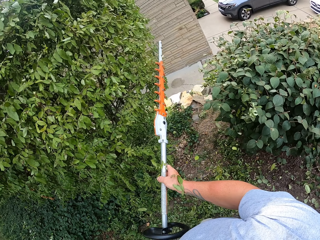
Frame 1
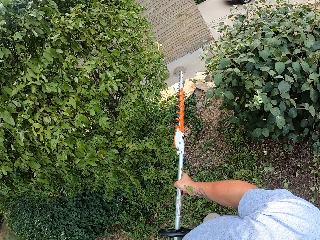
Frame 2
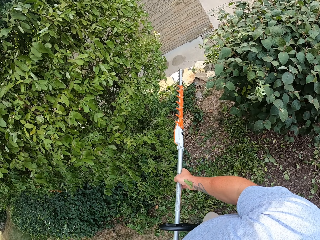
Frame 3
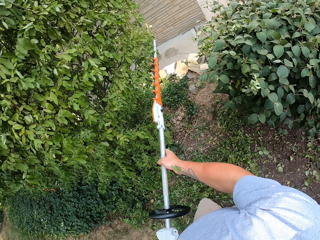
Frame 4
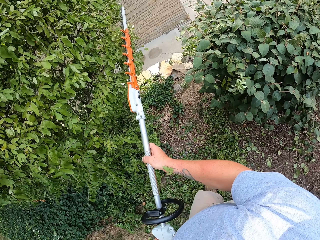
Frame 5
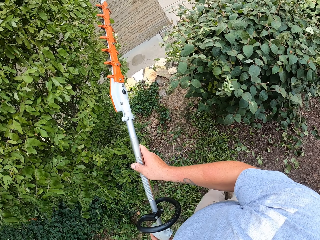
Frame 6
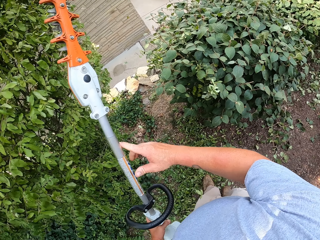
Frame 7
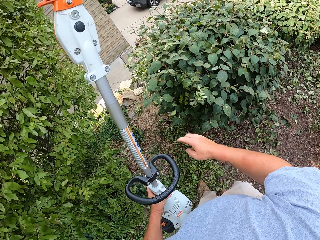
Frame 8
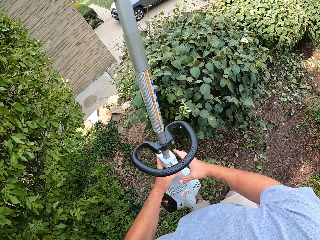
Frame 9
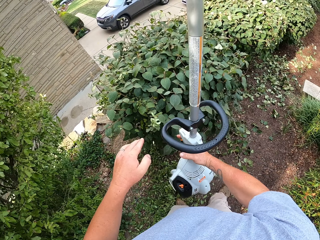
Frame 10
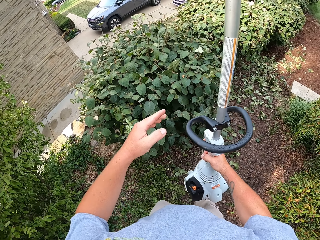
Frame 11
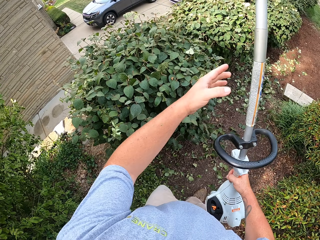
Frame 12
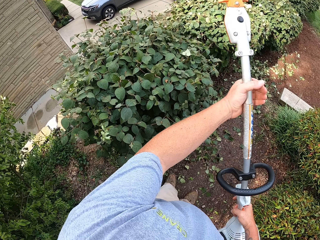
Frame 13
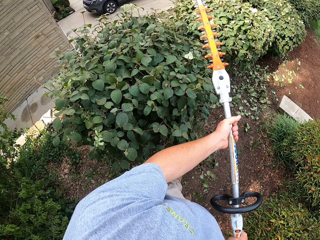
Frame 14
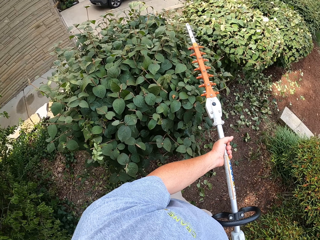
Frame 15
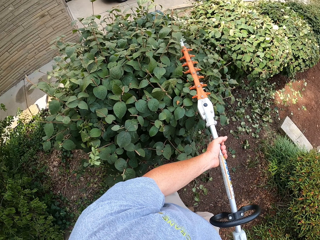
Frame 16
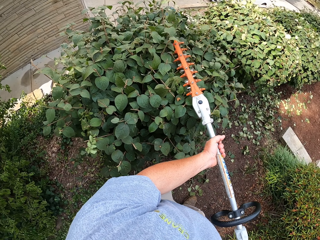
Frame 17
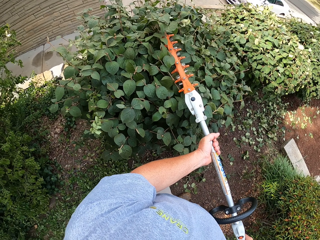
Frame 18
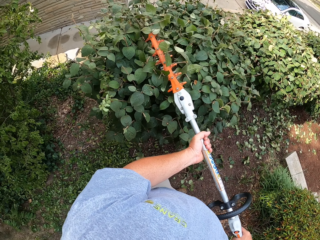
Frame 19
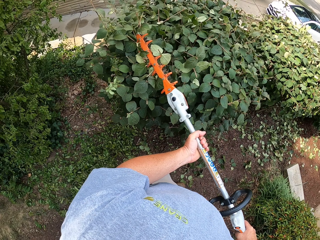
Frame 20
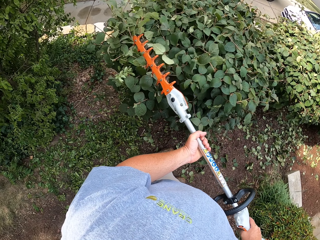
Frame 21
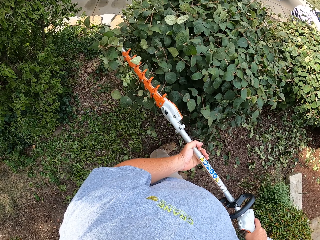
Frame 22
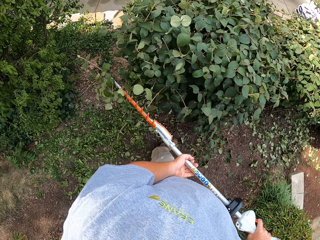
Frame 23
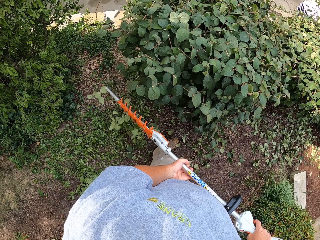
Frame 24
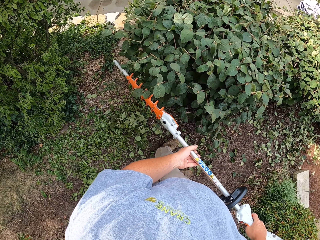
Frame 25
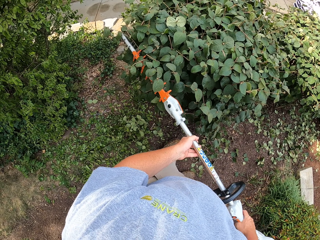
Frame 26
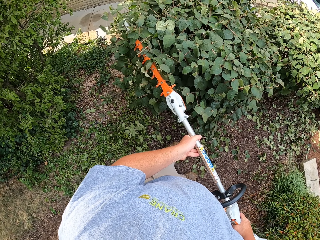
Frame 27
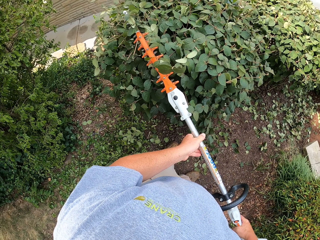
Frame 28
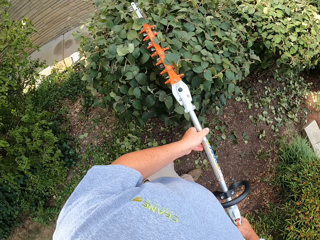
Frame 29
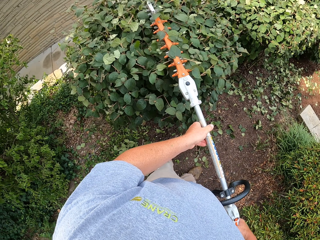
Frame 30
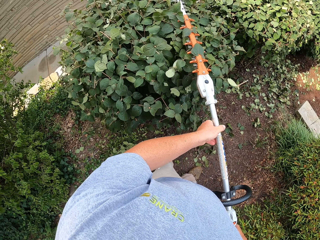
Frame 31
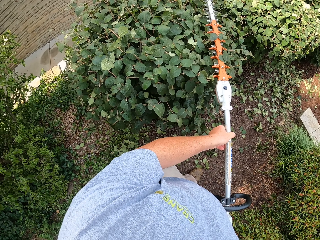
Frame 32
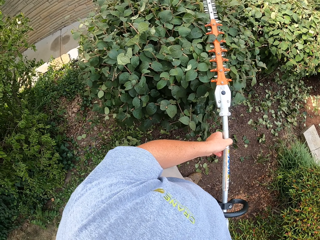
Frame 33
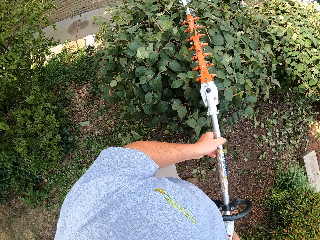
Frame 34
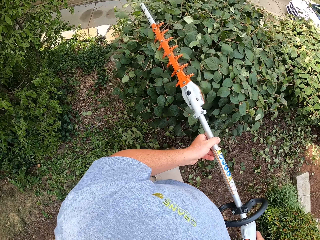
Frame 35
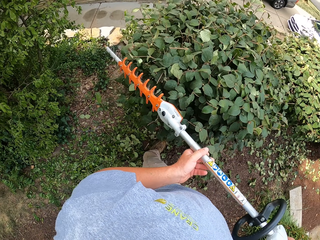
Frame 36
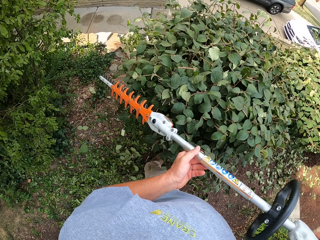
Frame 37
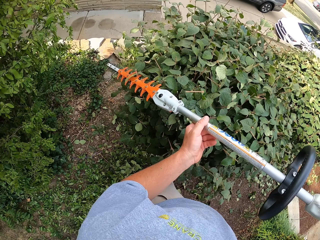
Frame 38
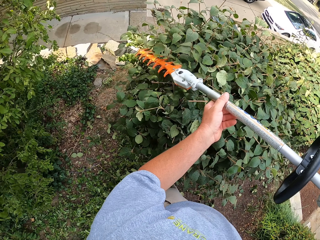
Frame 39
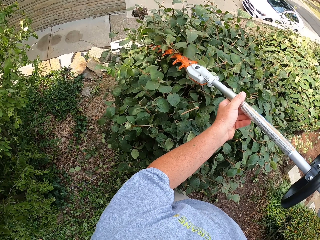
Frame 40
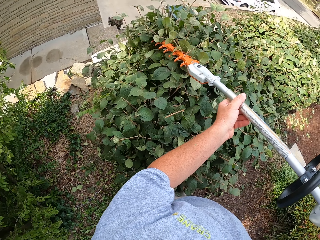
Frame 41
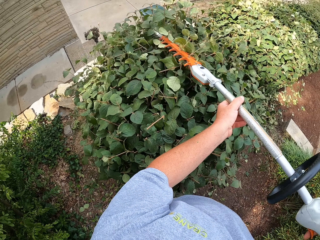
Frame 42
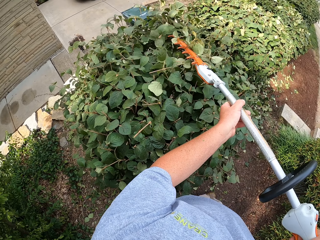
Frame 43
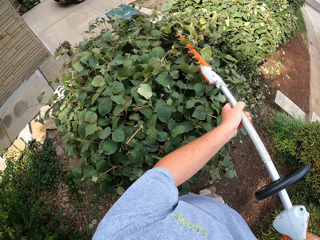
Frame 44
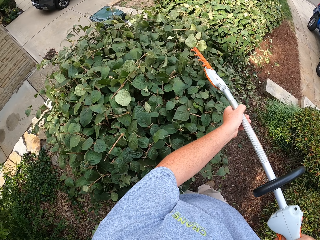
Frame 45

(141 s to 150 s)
The camera wearer lifts the trimming machine. They exchange the hedge trimmer to the right hand. They hold the hedge trimmer with both hands. They cut the hedge with the trimmer.

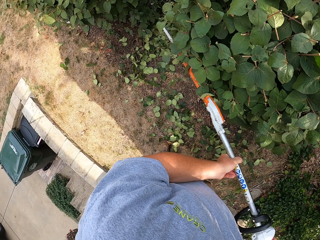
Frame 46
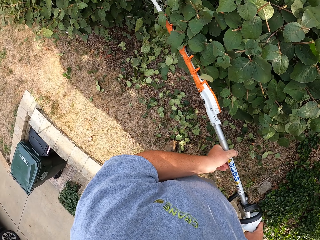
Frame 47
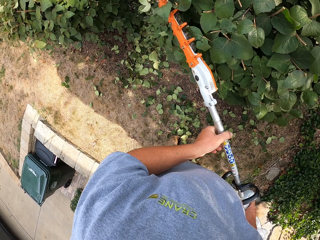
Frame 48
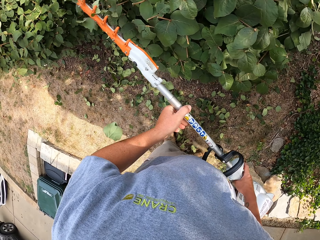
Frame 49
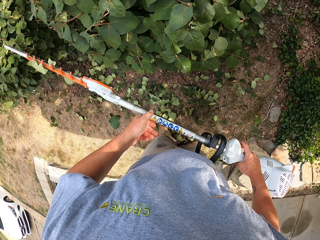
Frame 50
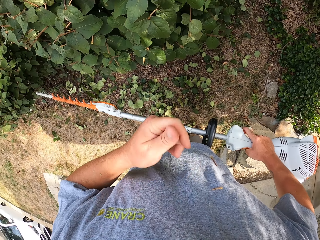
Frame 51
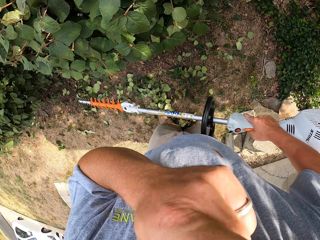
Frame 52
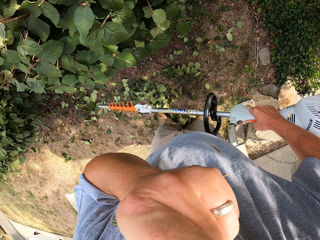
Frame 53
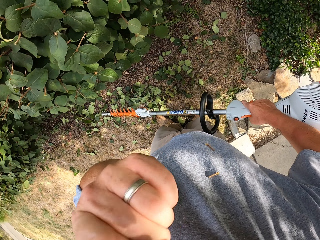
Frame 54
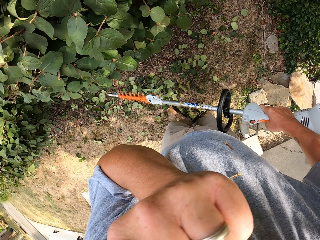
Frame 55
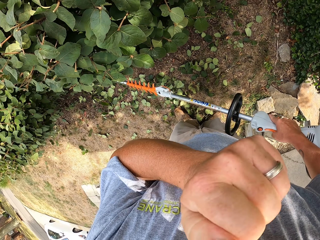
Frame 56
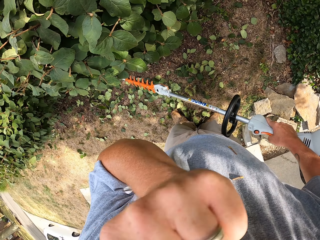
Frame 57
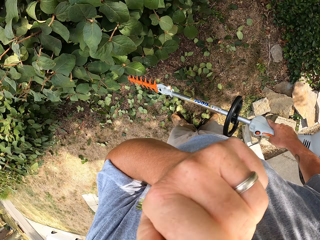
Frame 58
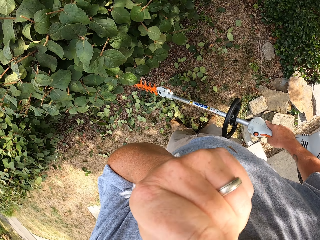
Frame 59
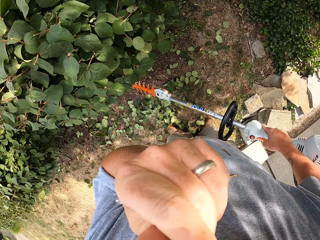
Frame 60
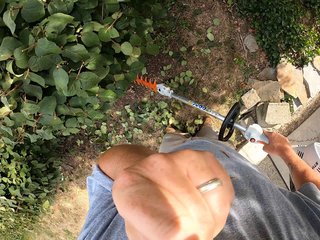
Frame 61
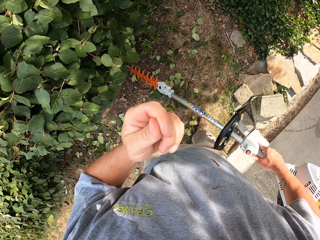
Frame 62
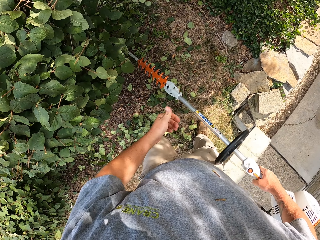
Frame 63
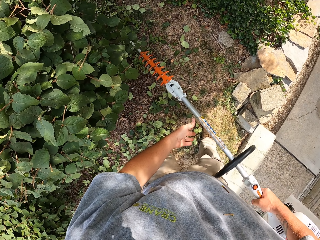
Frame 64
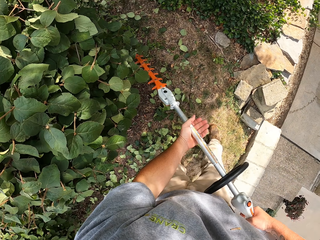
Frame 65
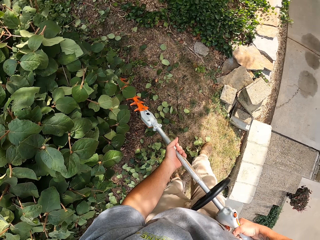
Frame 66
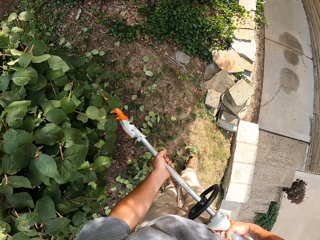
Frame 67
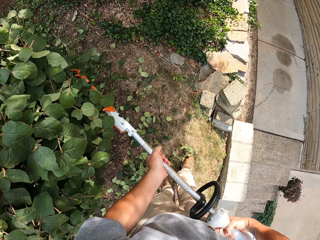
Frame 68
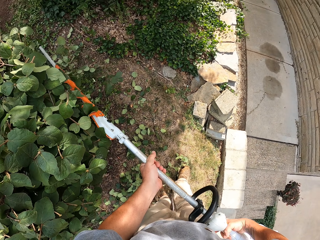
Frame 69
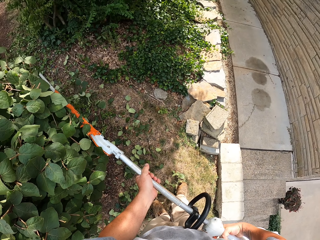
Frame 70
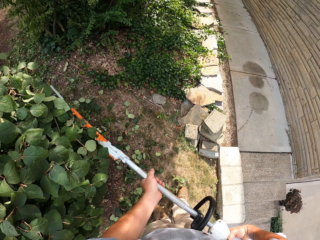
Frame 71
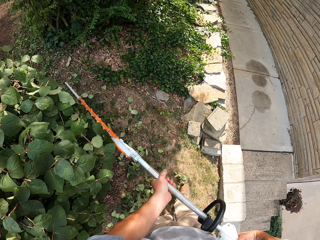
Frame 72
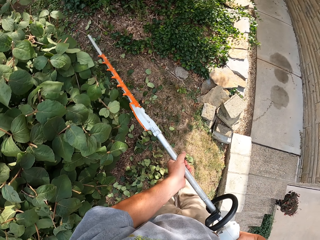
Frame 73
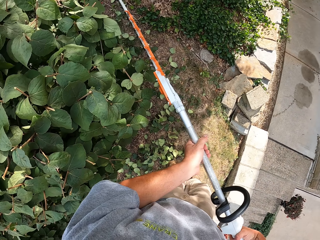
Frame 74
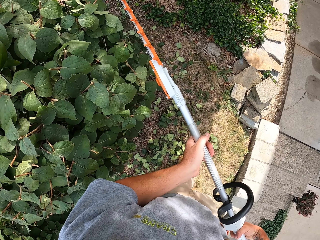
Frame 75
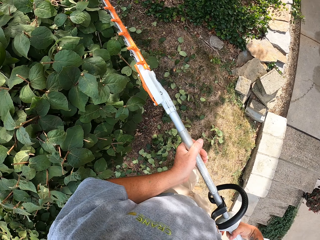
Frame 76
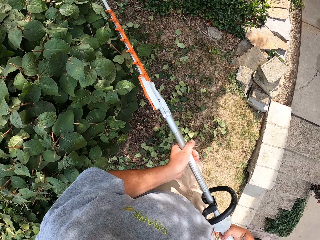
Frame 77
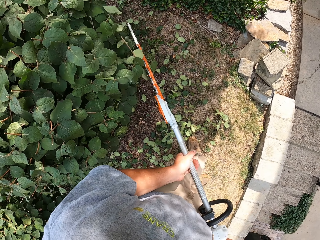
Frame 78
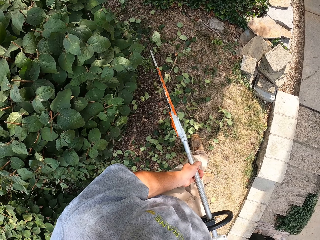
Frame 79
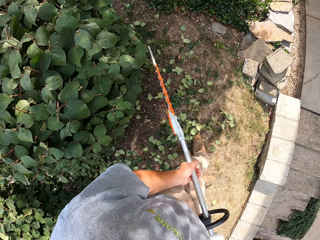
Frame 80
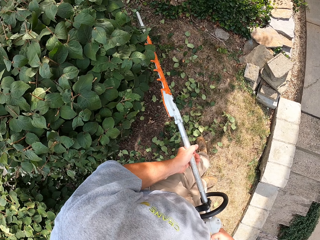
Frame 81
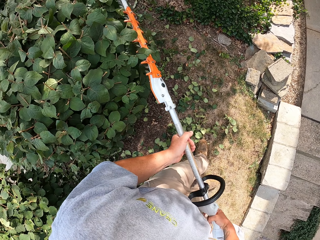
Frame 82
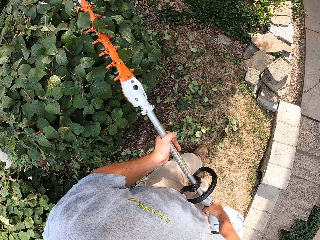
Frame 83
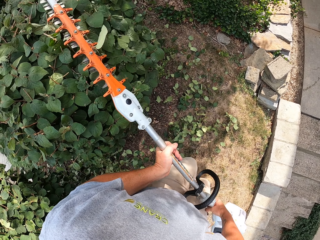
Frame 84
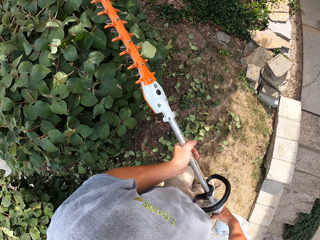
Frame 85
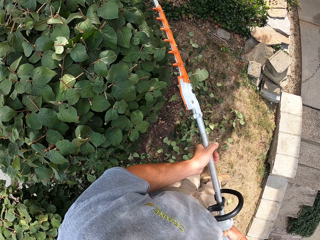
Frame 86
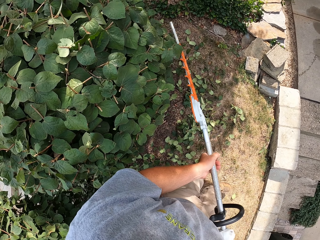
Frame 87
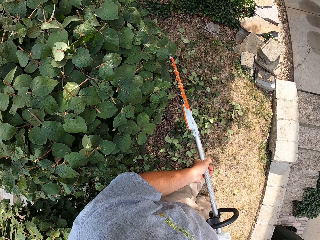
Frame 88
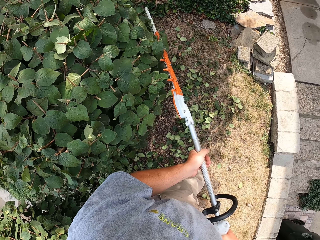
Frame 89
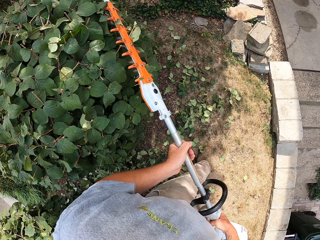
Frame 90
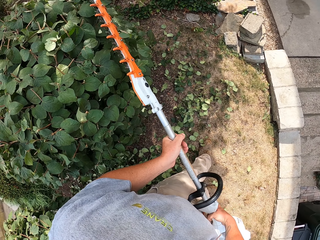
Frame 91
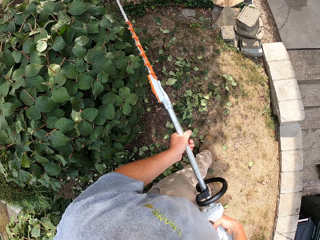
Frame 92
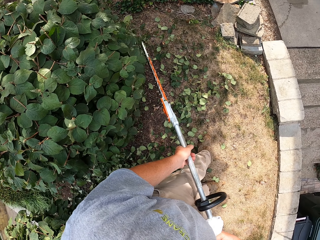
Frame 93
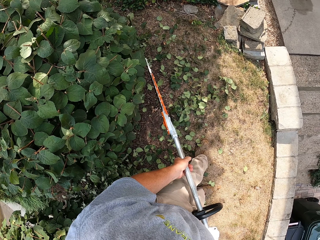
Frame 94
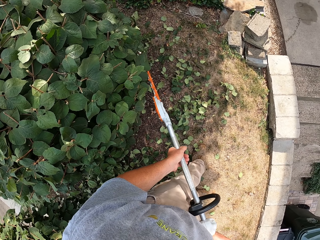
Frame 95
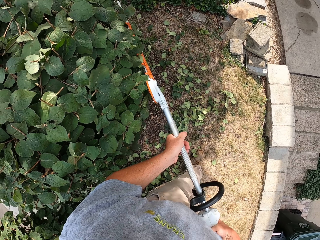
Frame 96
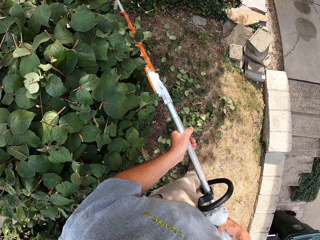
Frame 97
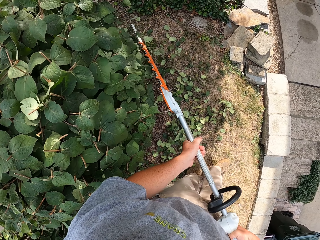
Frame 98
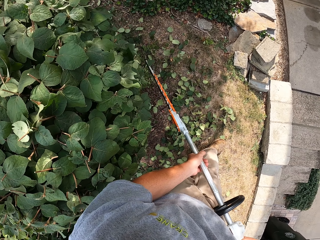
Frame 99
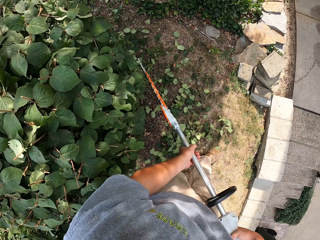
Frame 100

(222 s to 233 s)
The camera wearer raises the left hand towards something. They withdraw the left hand from something. They hold the hedge trimmer with both hands. They cut the hedge with the hedge trimmer.

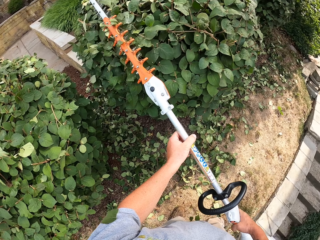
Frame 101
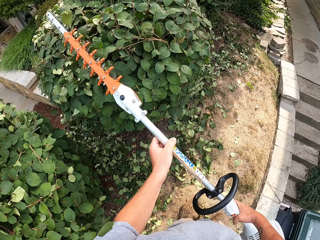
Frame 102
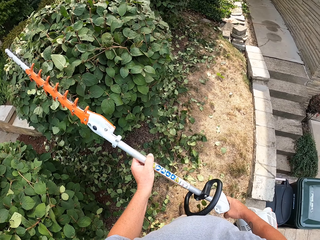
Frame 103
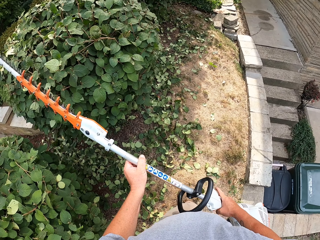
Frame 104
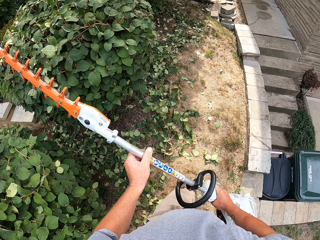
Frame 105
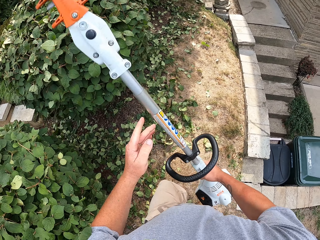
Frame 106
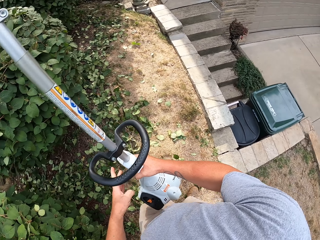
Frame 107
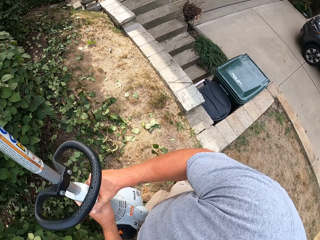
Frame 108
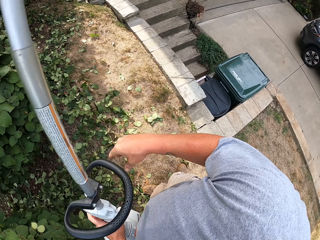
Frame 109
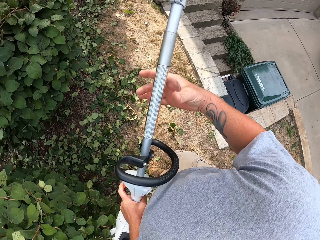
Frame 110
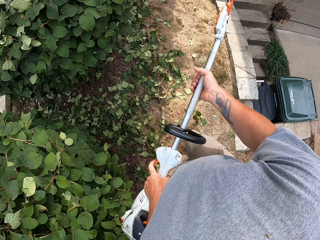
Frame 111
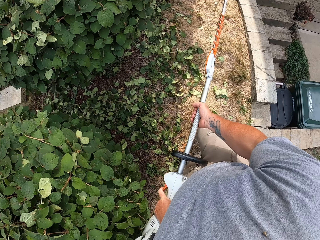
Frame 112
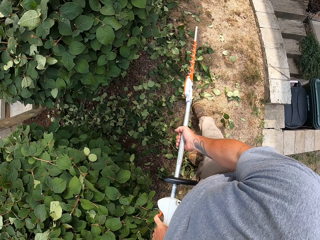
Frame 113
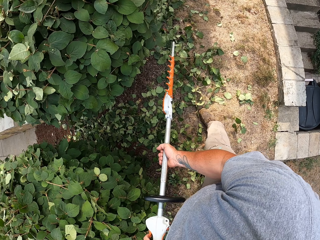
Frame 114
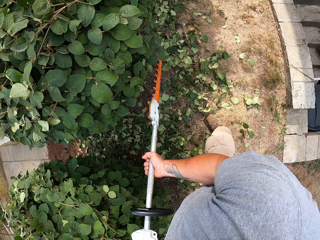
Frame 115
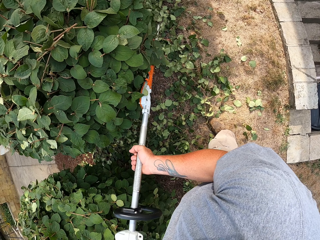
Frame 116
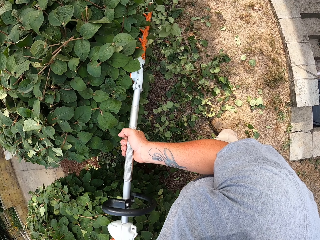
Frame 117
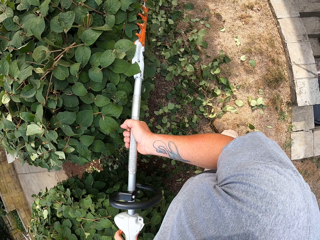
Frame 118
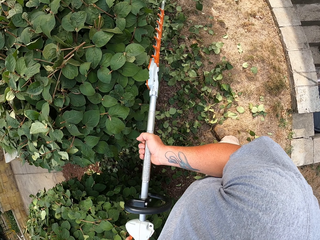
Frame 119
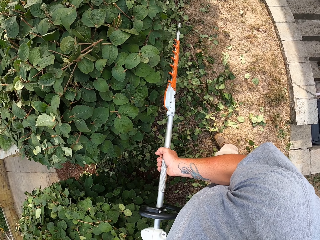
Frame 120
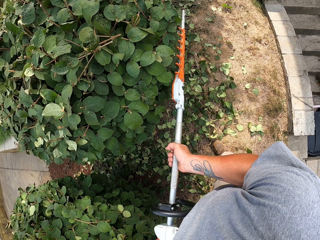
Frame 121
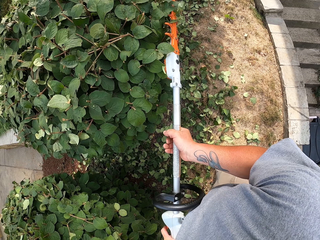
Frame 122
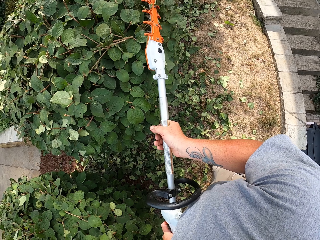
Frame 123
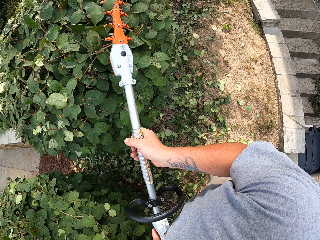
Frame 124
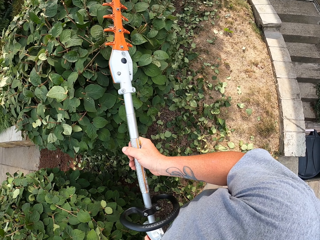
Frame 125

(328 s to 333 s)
The camera wearer lifts a trimming machine. They exchange the hedge trimmer to the right hand. They cut the hedge with the hedge trimmer.
